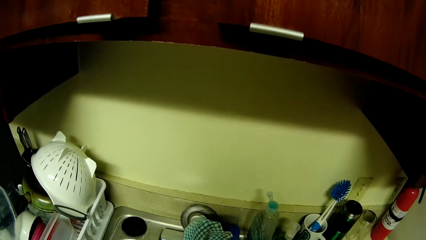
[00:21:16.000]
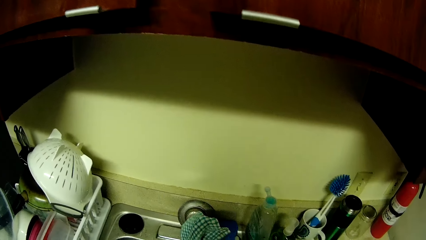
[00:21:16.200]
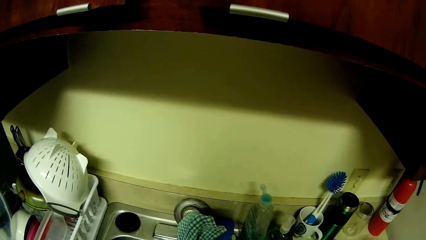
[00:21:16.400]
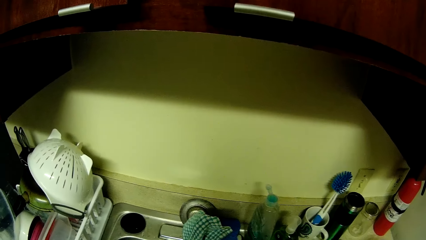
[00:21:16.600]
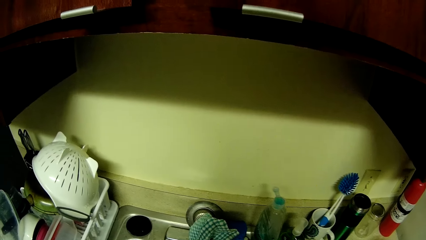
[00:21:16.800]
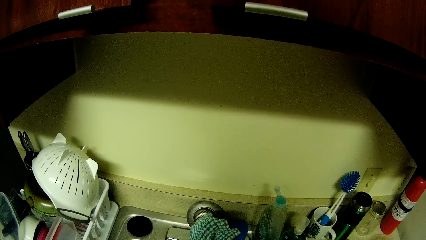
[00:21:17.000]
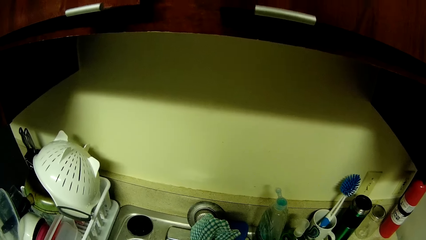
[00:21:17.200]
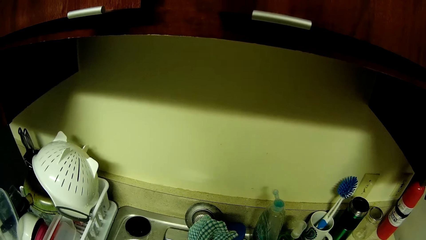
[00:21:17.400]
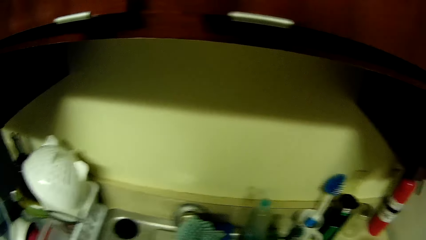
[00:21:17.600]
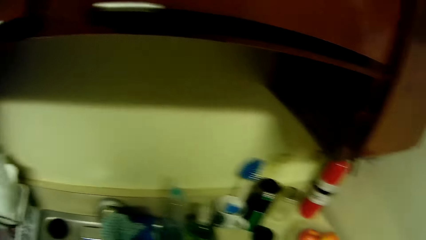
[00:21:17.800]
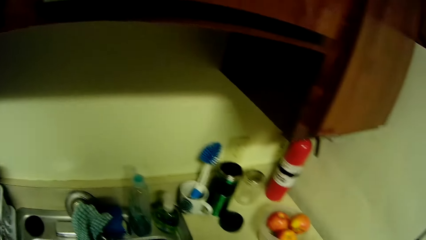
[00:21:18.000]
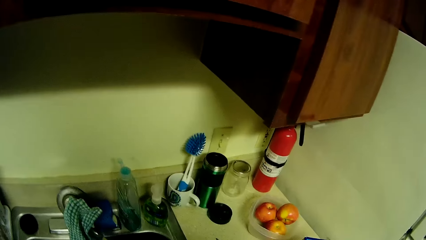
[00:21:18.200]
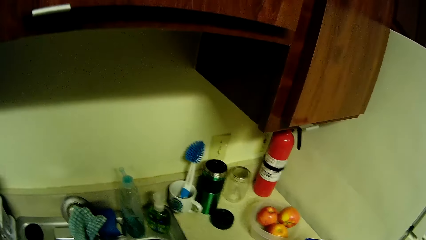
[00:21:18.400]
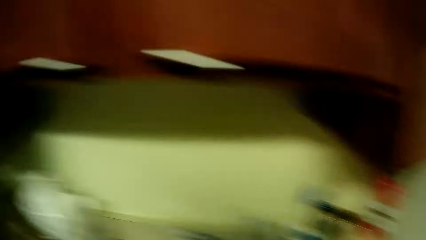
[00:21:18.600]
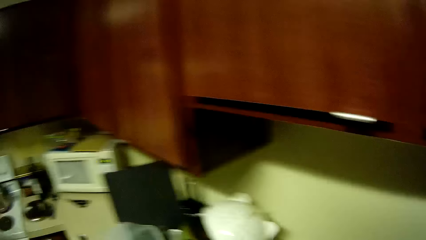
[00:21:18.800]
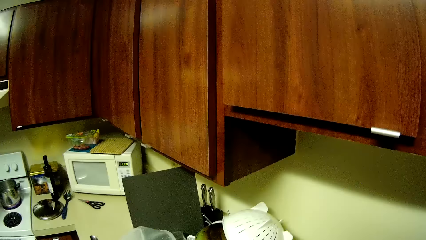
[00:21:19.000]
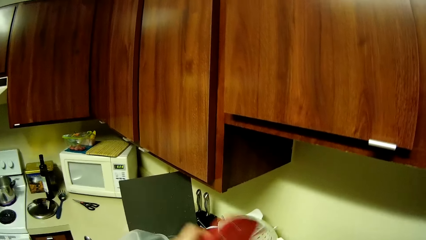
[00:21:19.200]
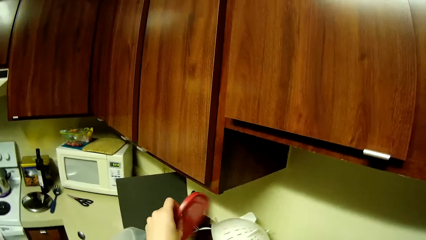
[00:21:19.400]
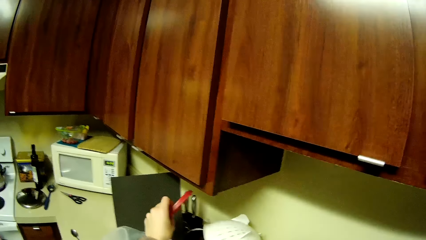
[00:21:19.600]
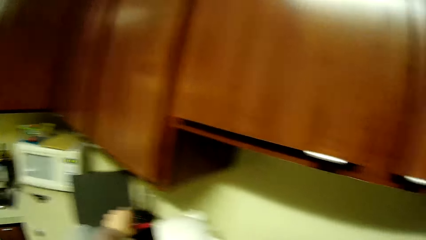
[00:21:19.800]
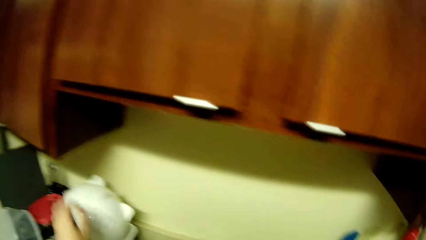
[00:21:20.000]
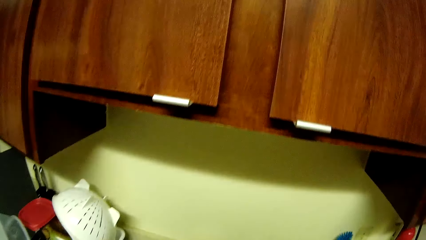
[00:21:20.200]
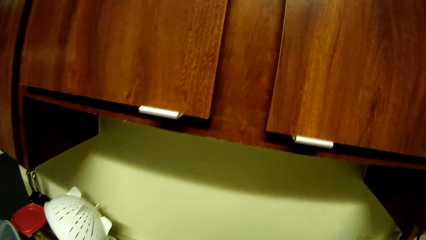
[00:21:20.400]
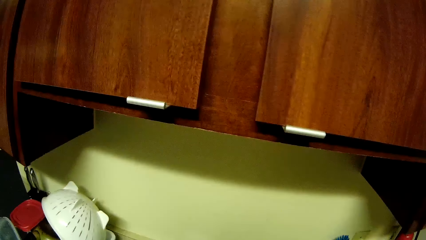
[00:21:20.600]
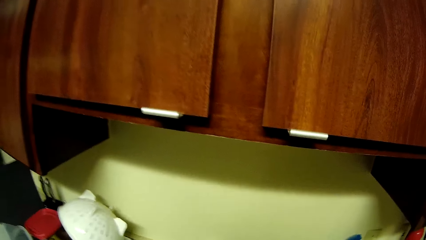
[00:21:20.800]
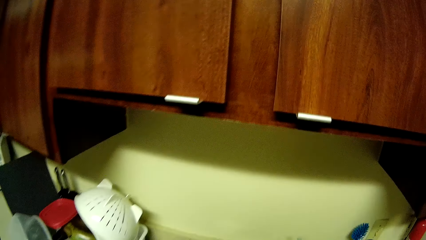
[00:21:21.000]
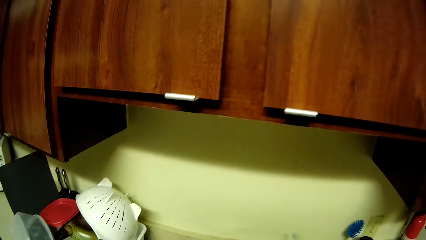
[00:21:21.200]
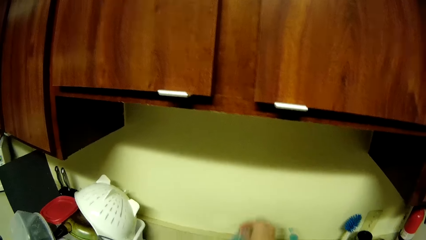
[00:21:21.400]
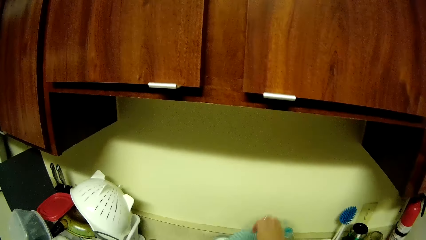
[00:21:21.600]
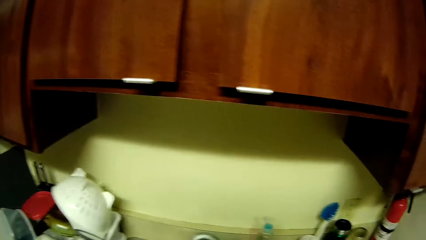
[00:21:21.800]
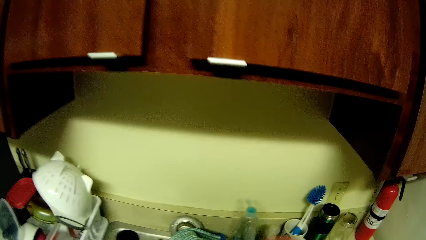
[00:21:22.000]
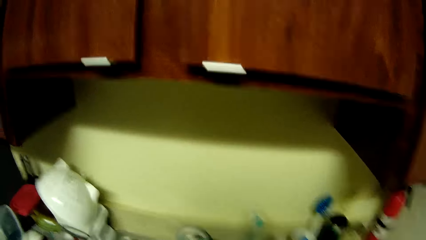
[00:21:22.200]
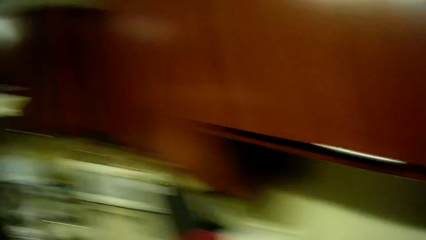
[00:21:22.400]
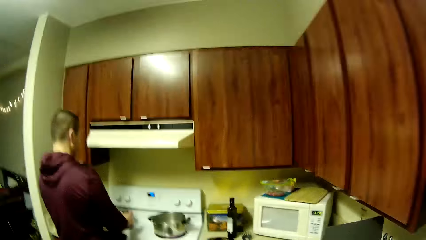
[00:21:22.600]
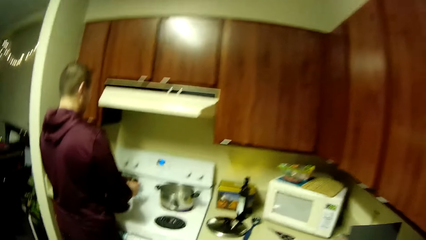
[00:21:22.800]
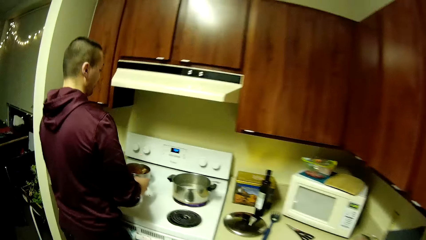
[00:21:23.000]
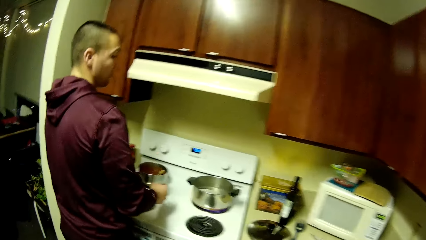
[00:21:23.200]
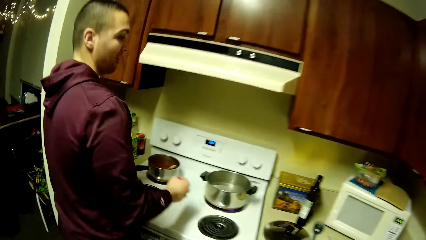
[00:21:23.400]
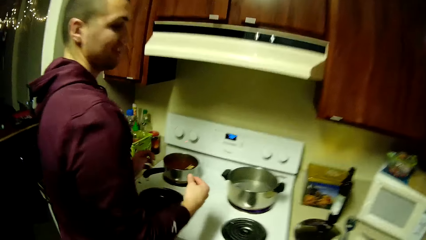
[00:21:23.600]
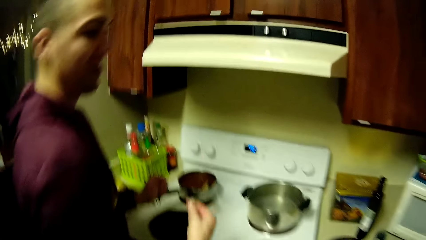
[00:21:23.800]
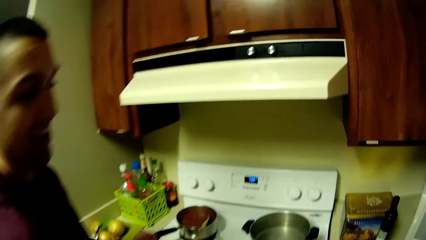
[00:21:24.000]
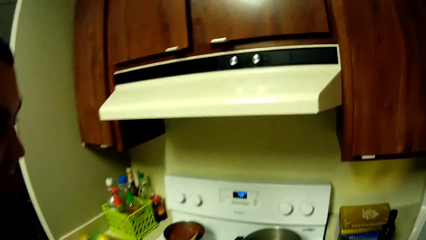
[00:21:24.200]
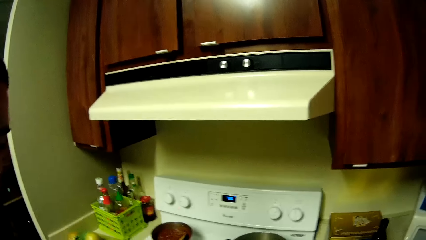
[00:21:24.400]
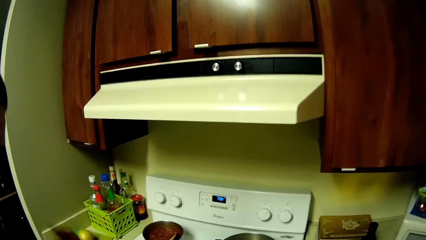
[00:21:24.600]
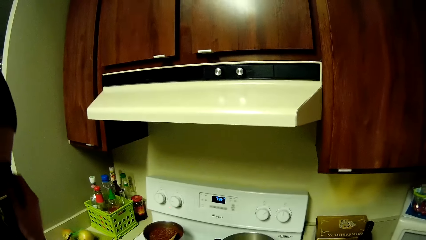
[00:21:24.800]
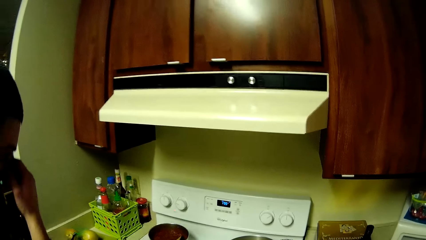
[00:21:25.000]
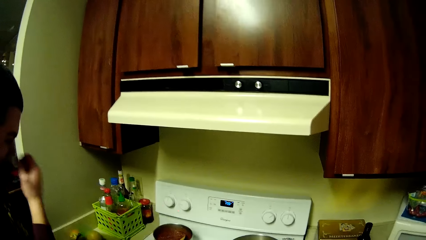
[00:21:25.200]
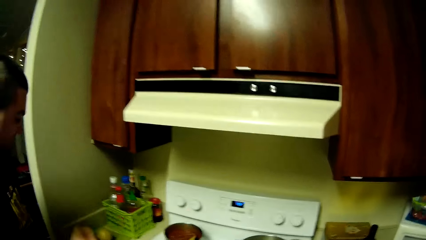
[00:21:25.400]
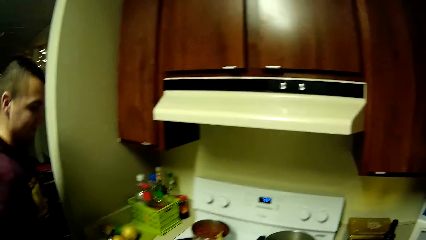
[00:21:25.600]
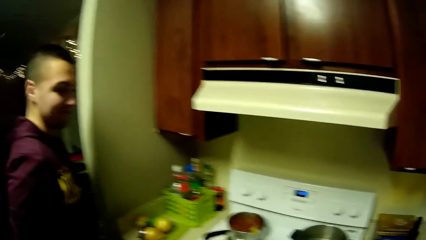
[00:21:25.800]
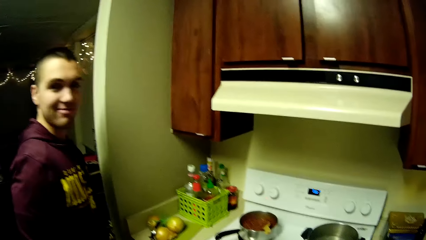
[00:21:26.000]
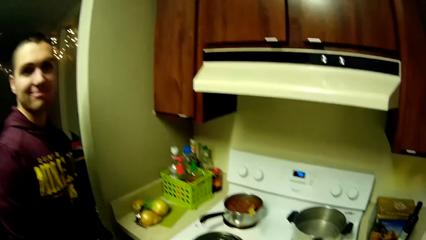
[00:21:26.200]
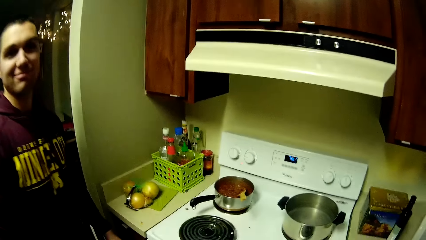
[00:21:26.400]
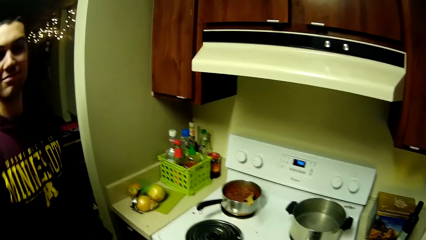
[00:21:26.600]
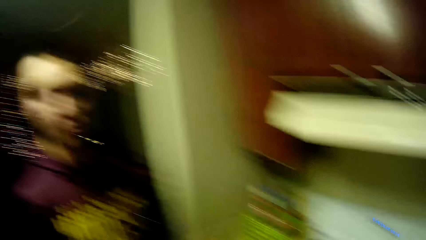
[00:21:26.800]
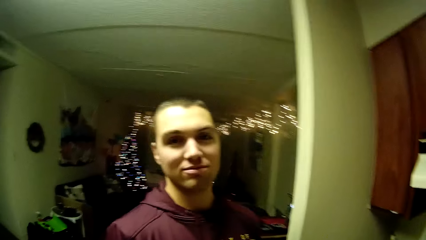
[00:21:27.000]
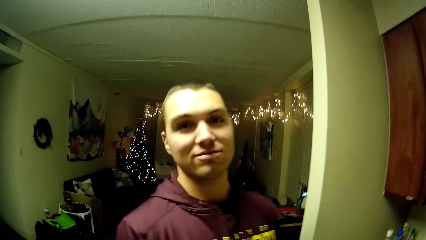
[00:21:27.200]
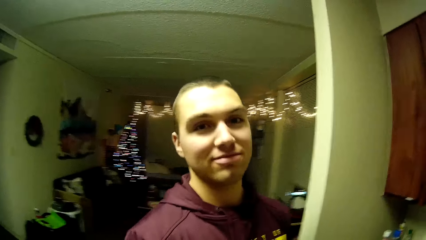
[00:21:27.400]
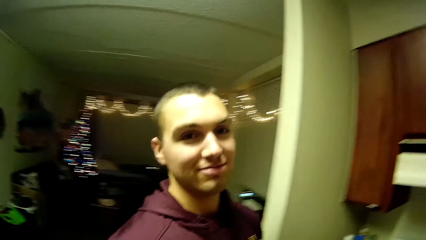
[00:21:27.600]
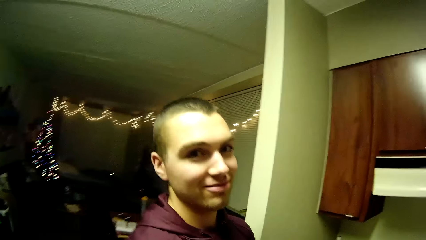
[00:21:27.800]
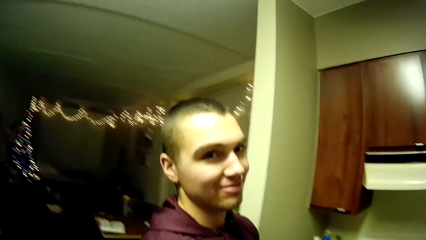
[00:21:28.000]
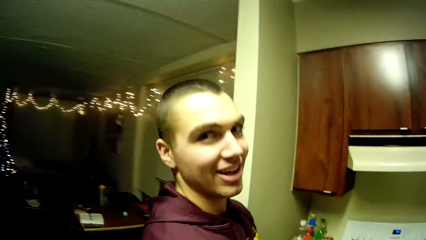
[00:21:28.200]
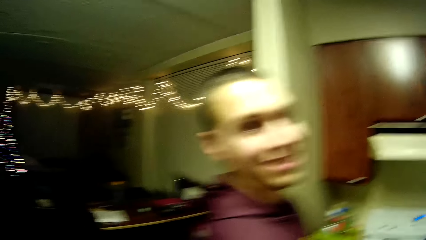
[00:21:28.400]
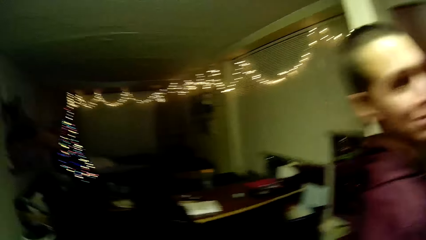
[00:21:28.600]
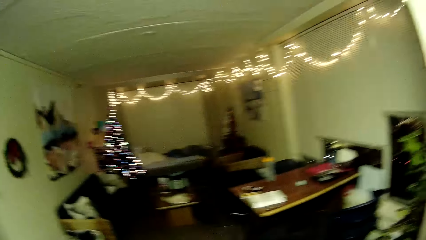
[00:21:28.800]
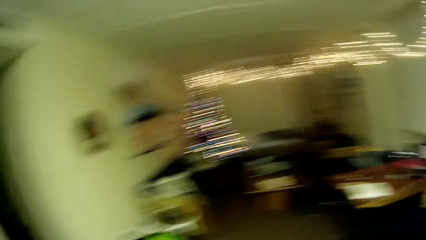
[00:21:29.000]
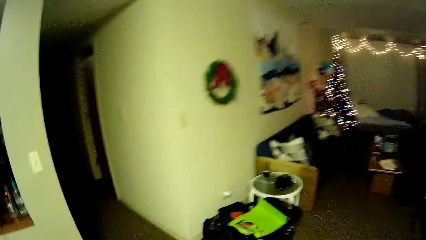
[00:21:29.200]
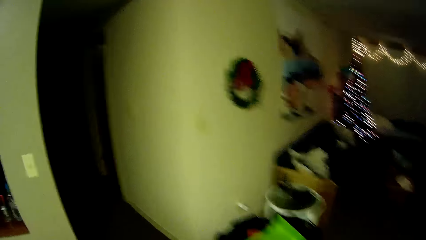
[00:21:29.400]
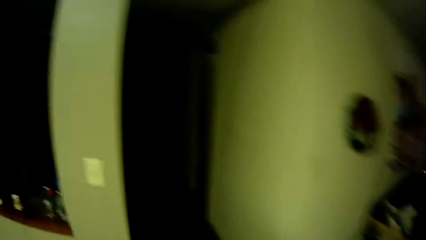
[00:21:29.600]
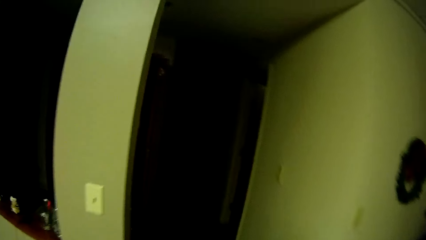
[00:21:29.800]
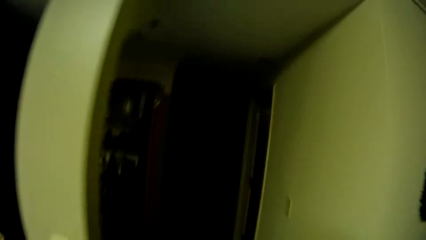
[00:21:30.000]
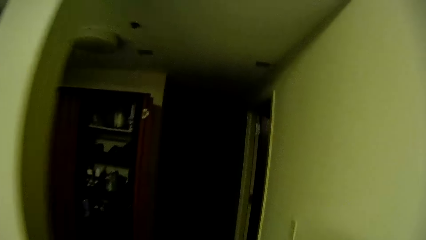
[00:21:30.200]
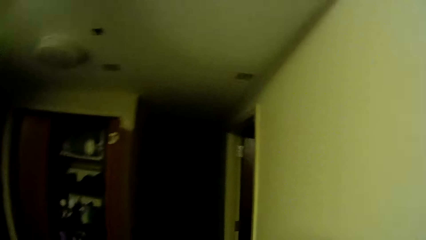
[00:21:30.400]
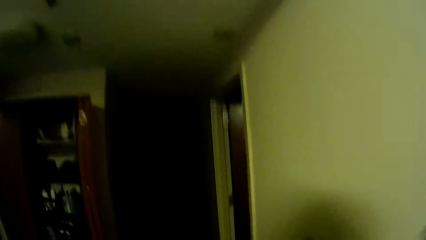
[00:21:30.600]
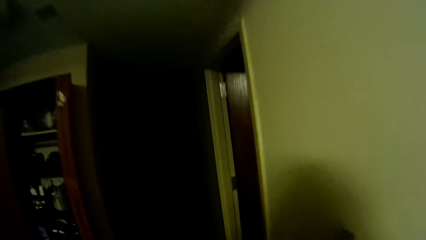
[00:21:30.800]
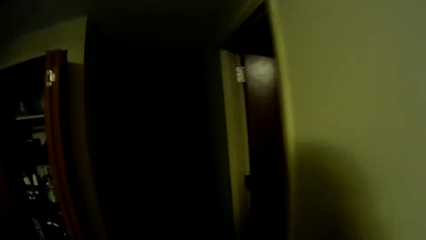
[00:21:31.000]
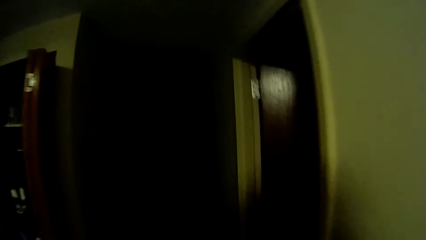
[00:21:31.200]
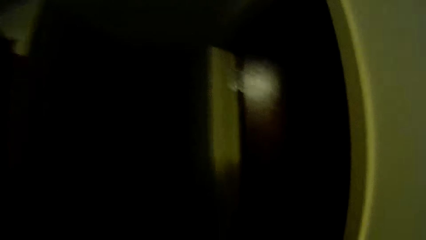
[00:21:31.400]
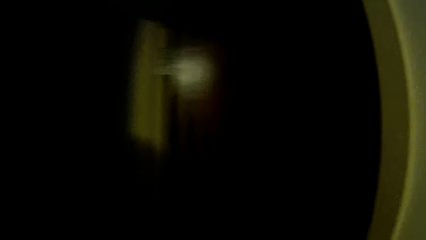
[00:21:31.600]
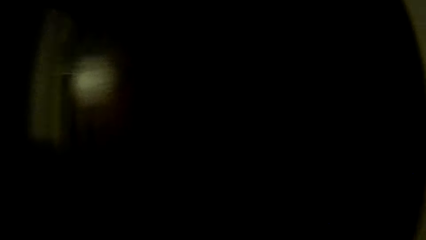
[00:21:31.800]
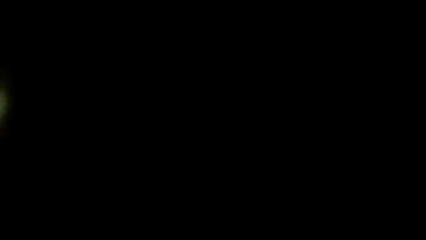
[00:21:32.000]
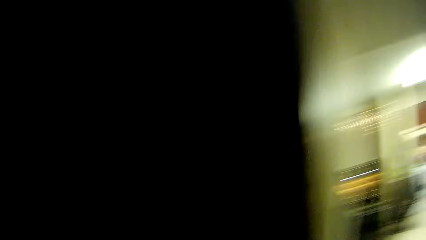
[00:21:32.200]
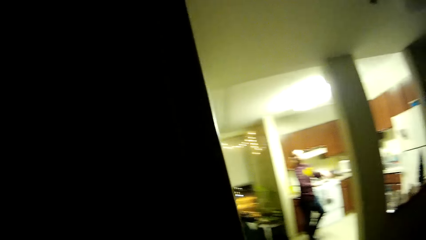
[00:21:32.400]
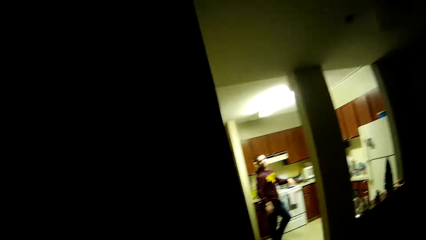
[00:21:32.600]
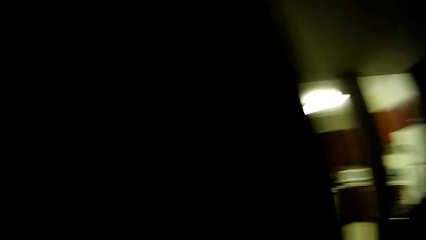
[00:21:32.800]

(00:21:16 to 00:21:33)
The camera wearer washes the utensils. She places a bowl lid in the plate rack with her left hand. She washes the utensils. A man cooks food. The man interacts with the camera wearer. The camera wearer looks at the man. The man looks at the camera wearer. The camera wearer walks towards a door.
